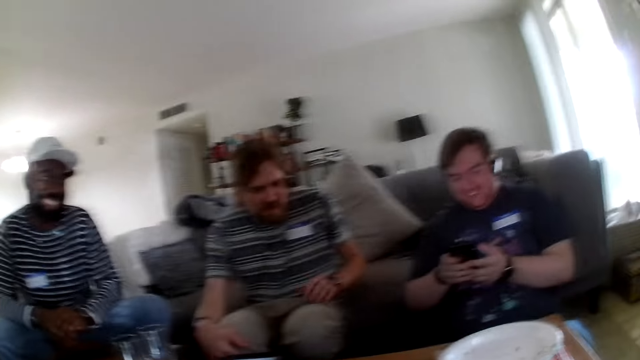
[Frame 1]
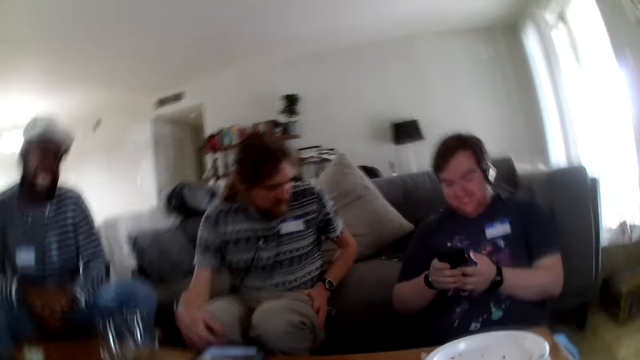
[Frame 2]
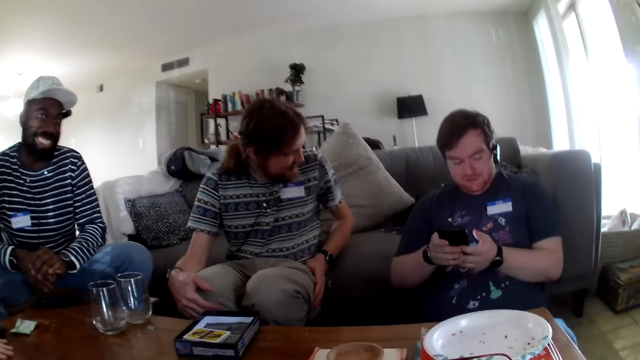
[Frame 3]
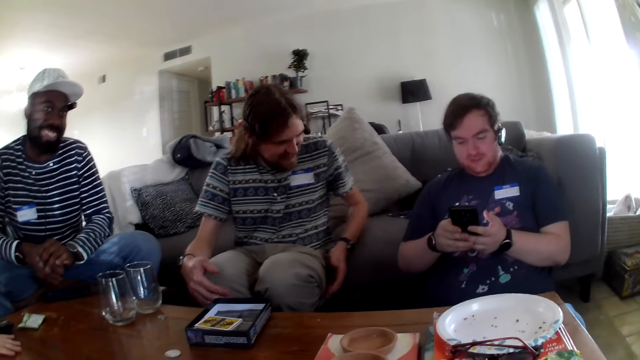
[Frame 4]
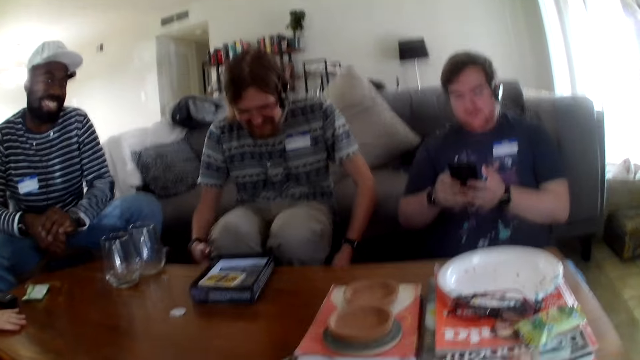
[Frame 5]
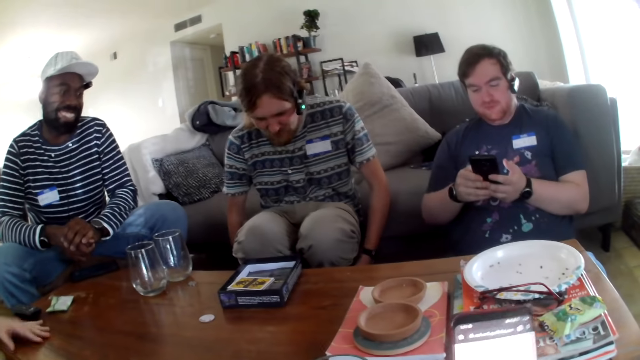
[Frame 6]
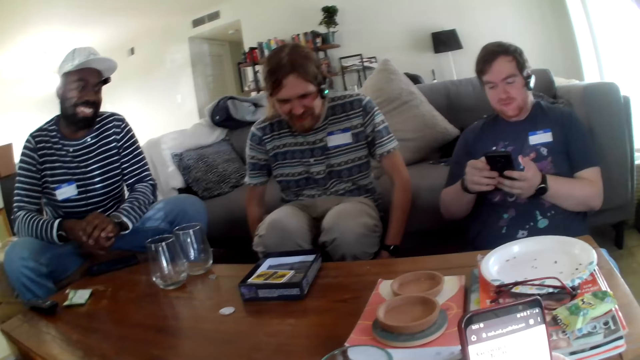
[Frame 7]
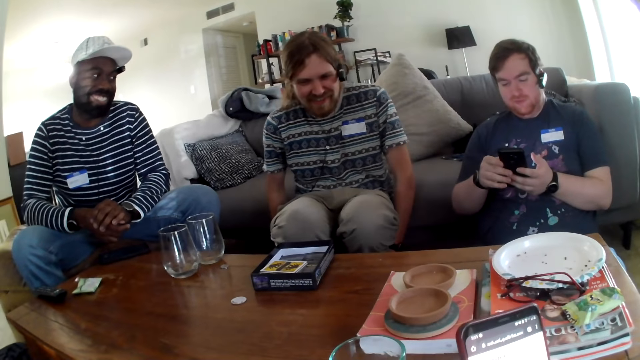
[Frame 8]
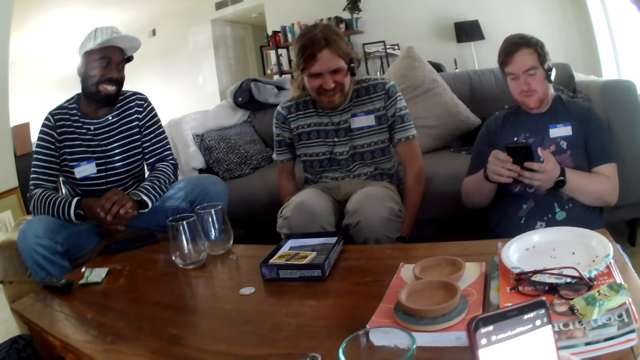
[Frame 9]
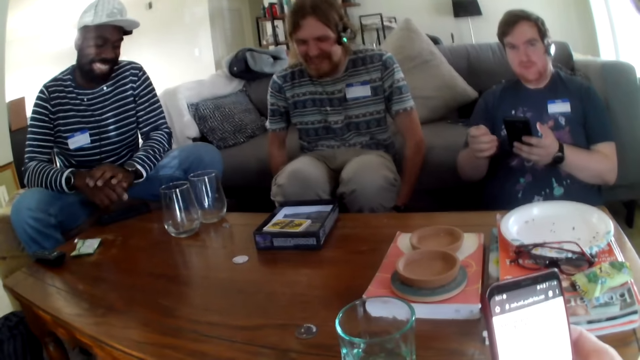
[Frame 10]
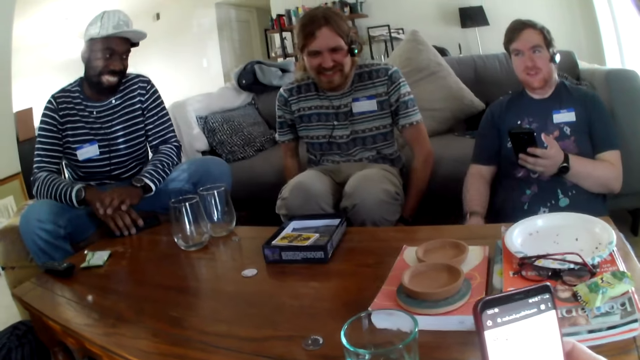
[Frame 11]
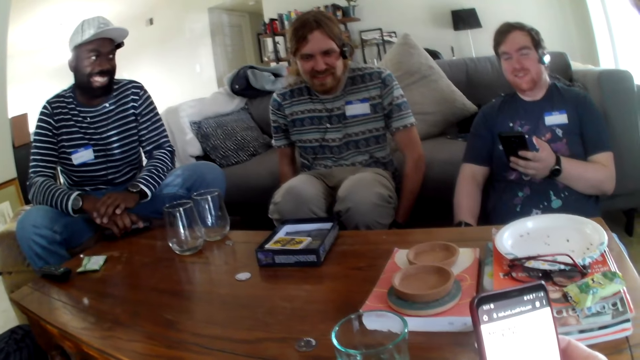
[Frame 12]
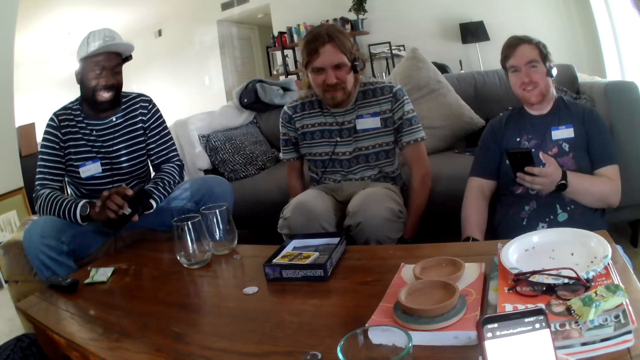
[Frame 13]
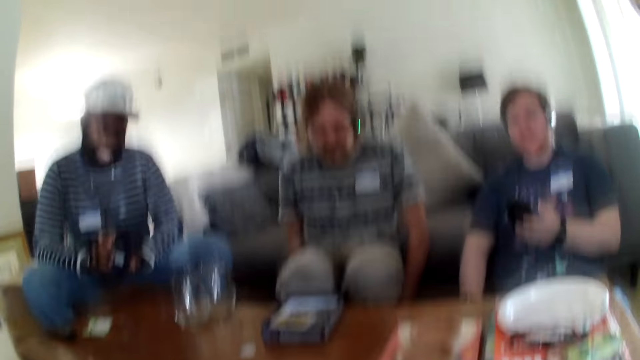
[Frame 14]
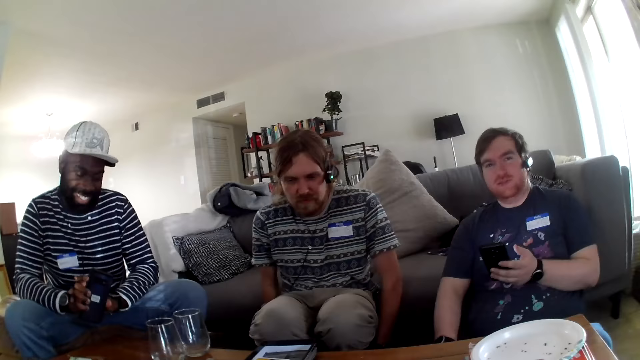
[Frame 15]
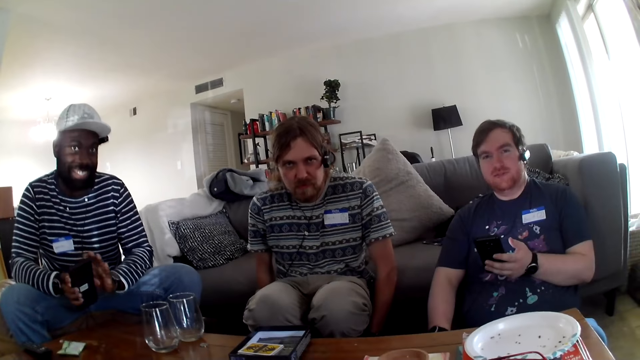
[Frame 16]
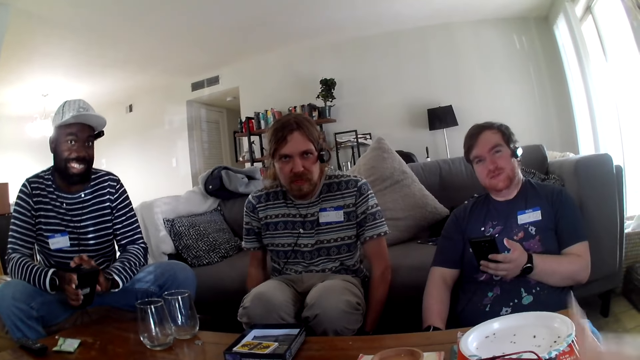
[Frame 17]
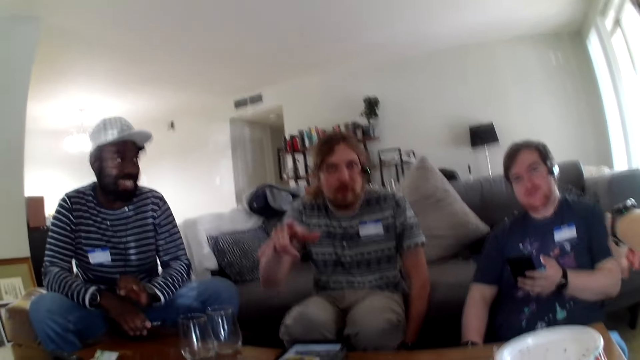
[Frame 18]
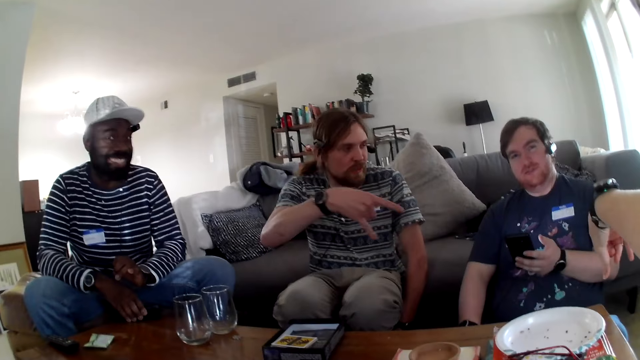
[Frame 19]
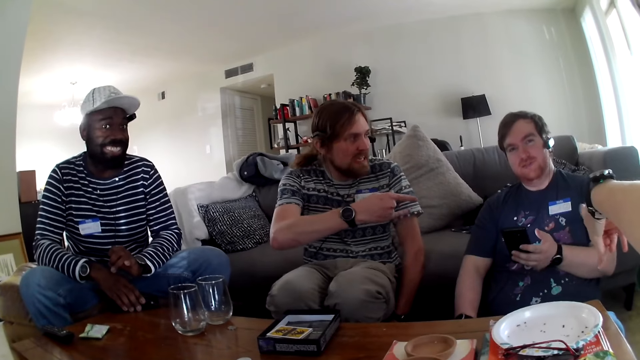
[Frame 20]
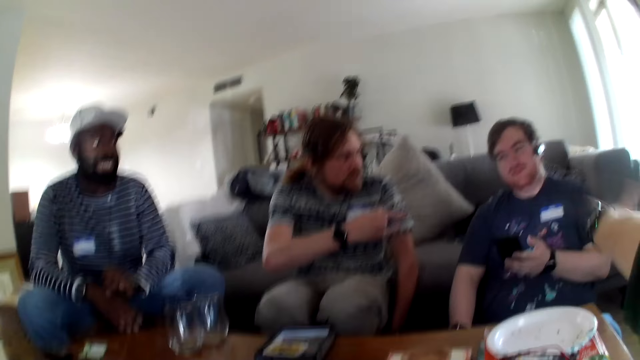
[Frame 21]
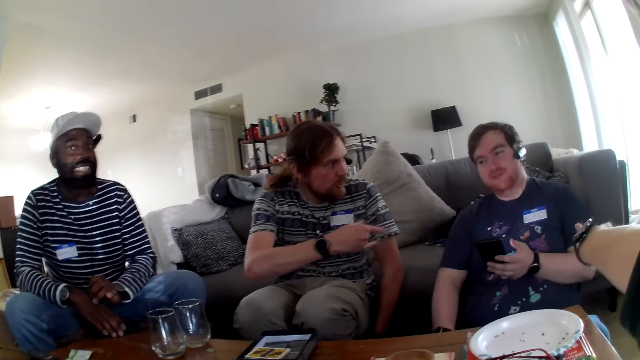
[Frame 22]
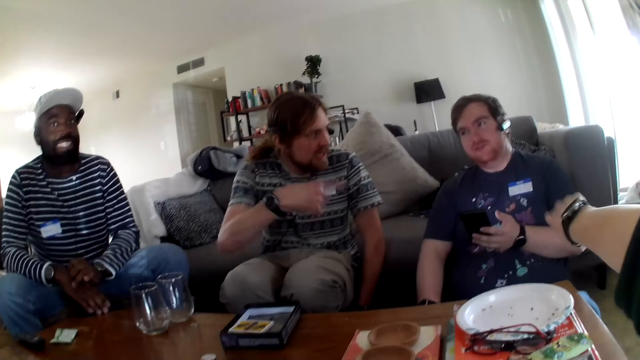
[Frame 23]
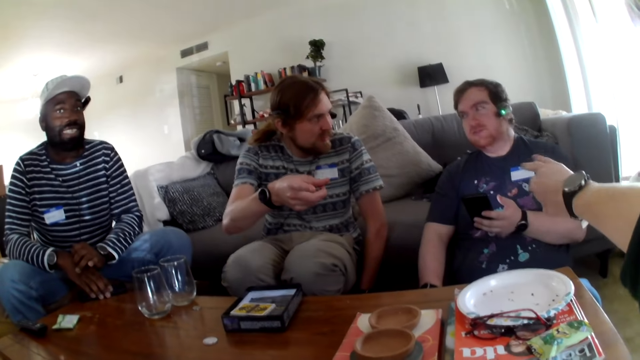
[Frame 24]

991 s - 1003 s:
A person laughs. Another person laughs. The first person scrolls a phone. The camera wearer scrolls a phone. The second person talks. A third person laughs. The camera wearer talks. The second person talks. The camera wearer talks. A fourth person laughs.

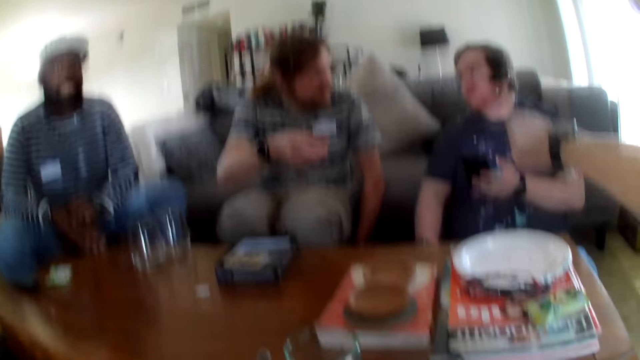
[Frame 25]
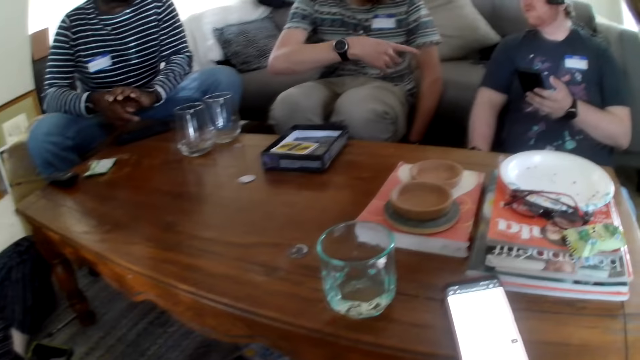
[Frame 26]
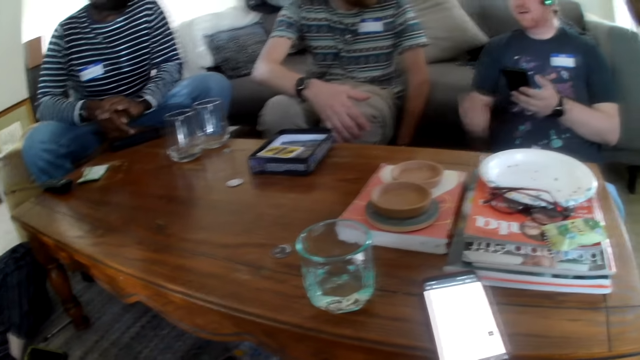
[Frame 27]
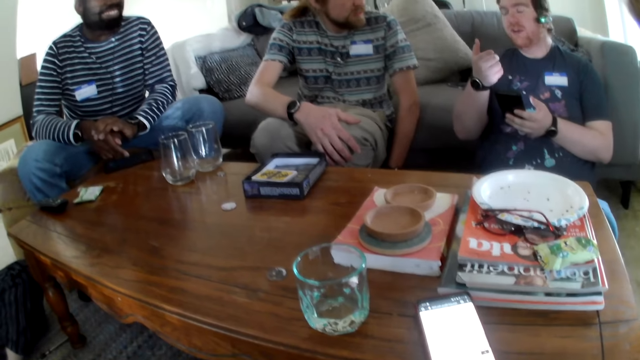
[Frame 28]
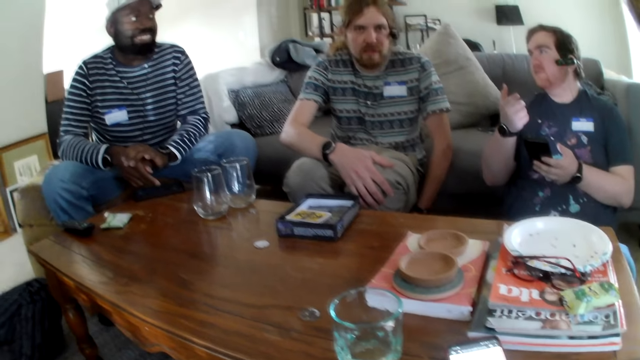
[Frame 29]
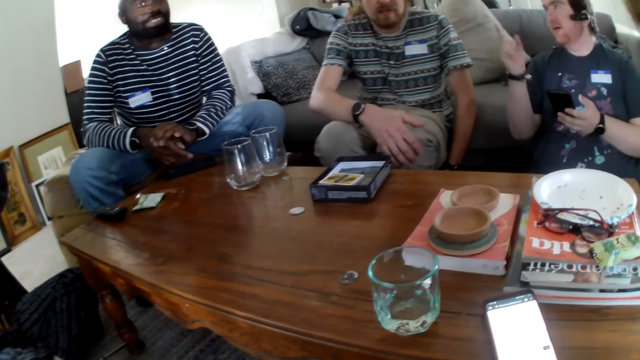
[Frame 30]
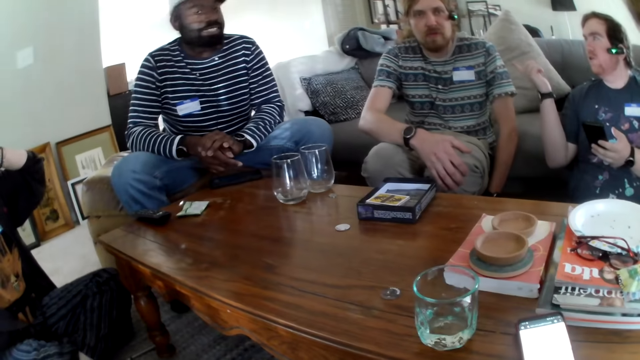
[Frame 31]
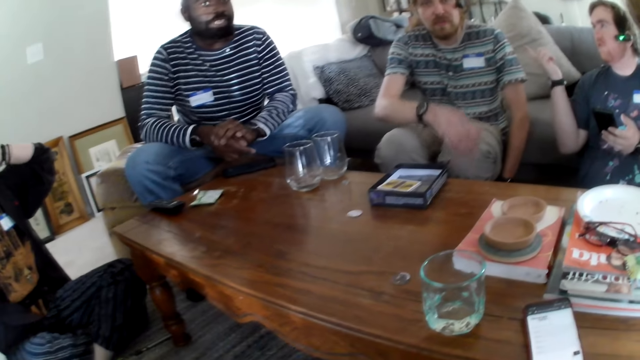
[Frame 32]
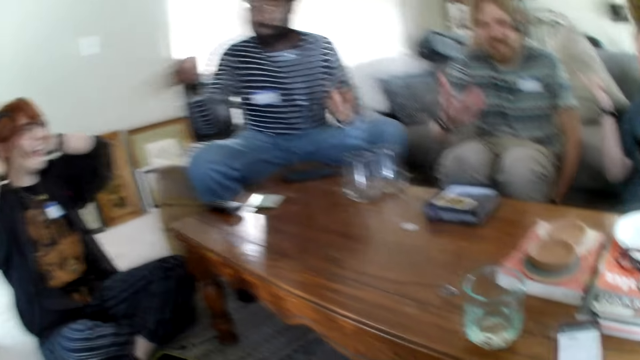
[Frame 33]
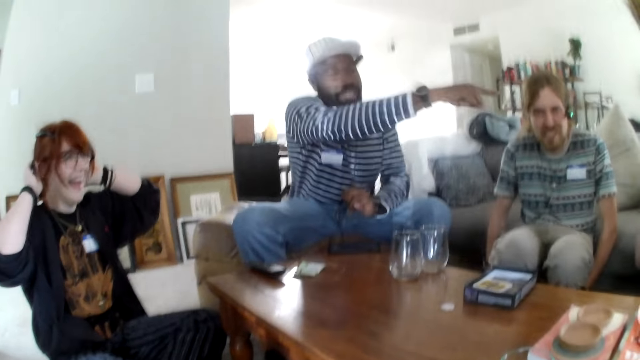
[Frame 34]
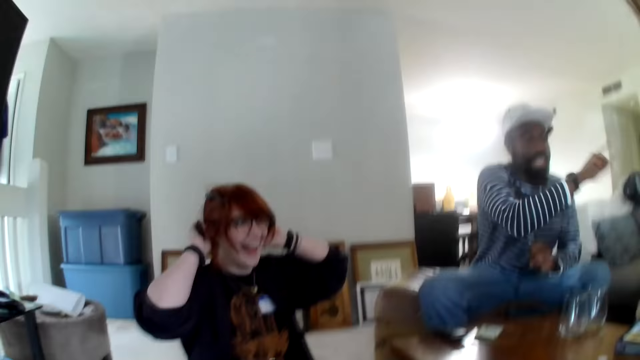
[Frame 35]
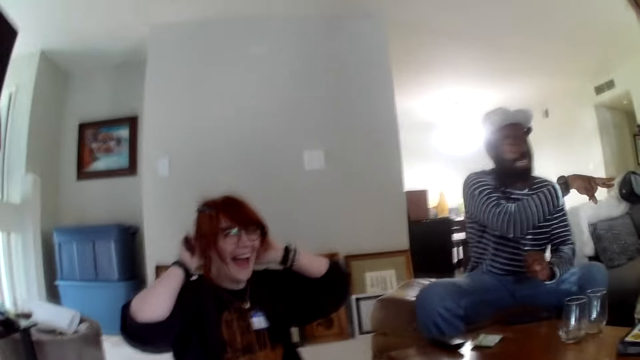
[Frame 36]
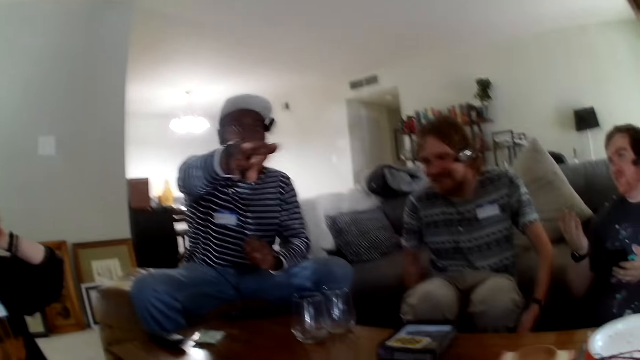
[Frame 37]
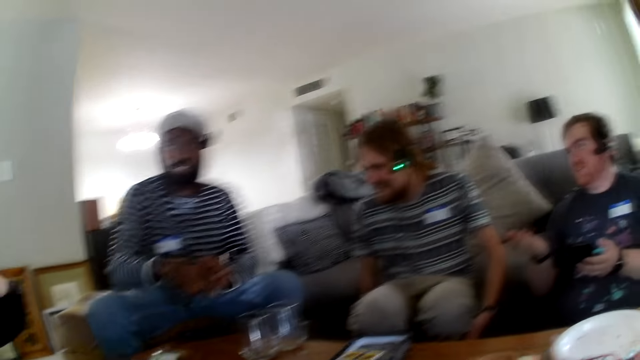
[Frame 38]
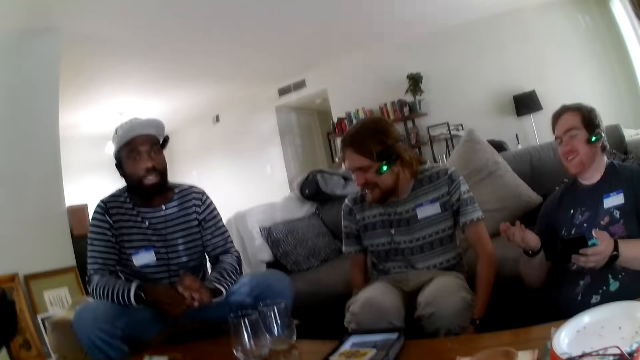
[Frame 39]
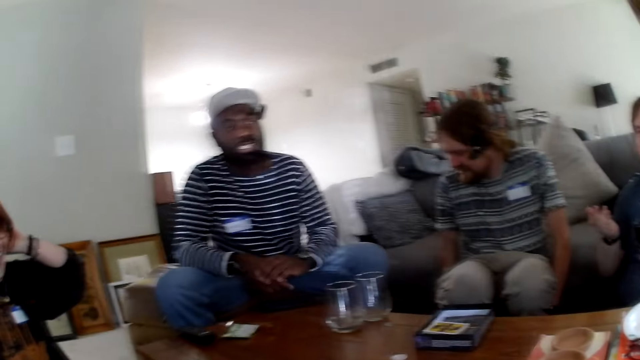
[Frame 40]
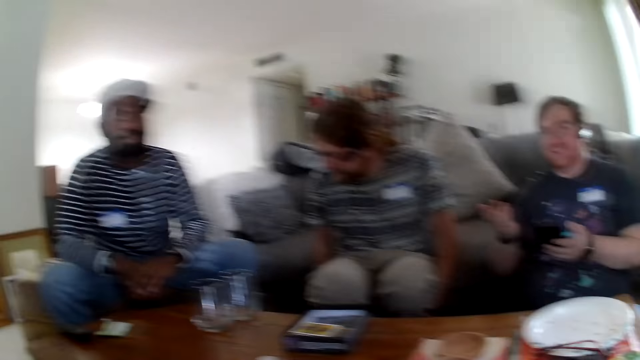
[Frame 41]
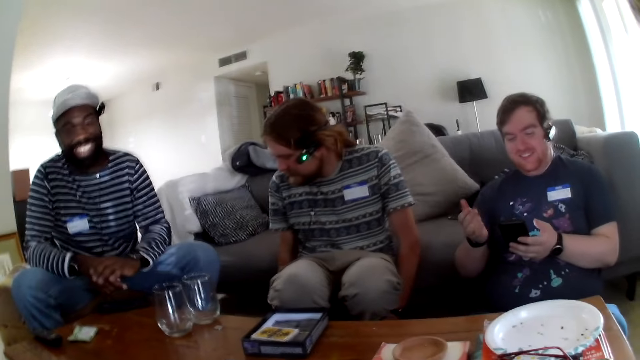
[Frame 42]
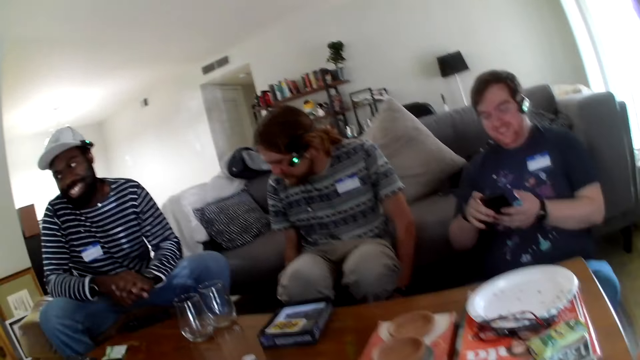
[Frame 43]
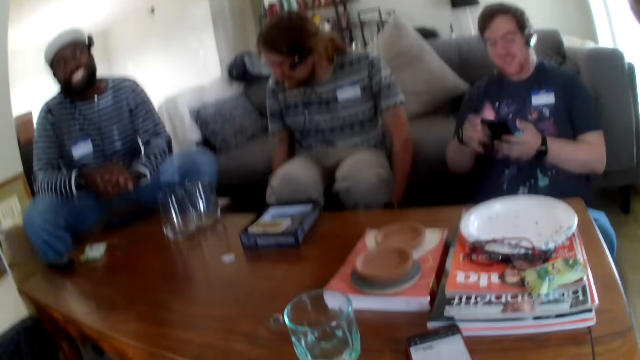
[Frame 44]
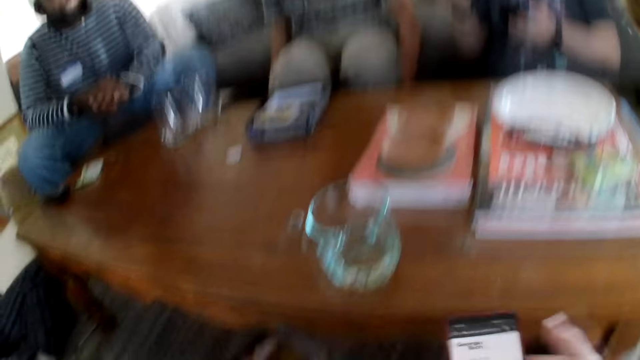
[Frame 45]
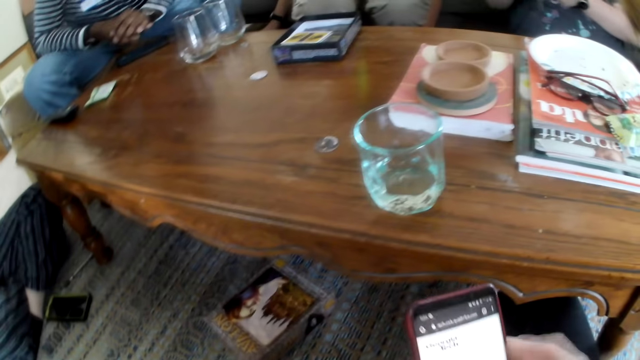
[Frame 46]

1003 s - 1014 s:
A person talks. Another person talks. A third person talks. A fourth person laughs. The third person talks. The second person talks. The camera wearer talks. The third person laughs. The camera wearer scrolls a phone.
